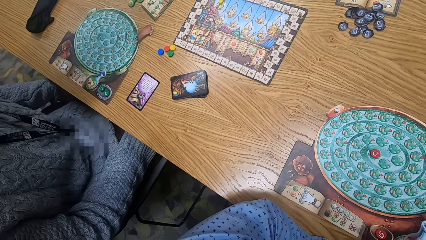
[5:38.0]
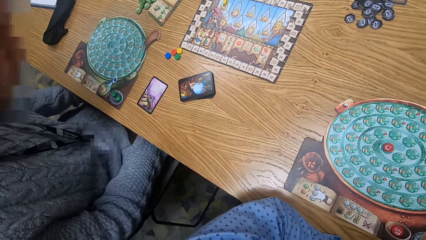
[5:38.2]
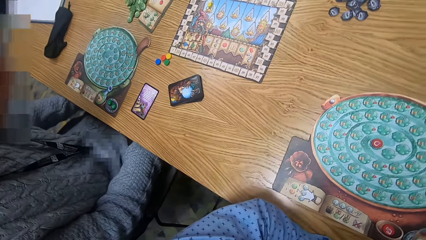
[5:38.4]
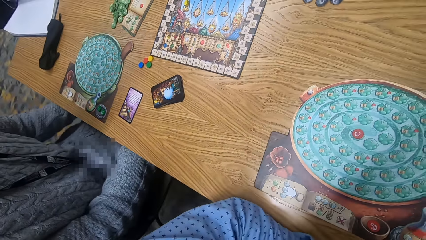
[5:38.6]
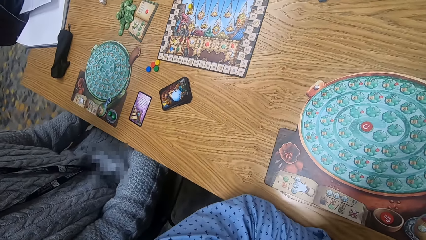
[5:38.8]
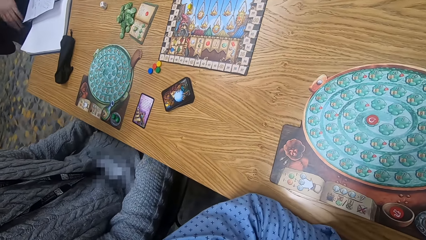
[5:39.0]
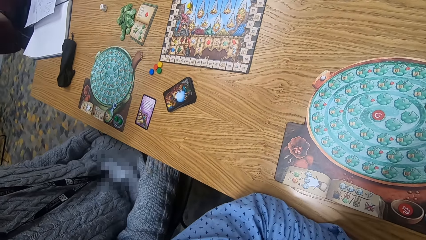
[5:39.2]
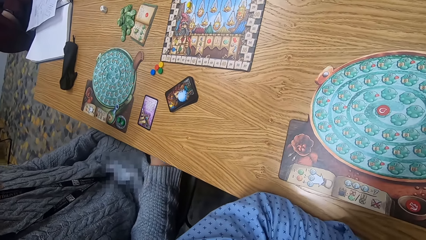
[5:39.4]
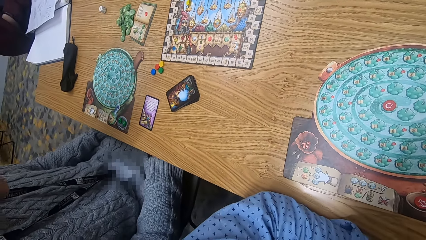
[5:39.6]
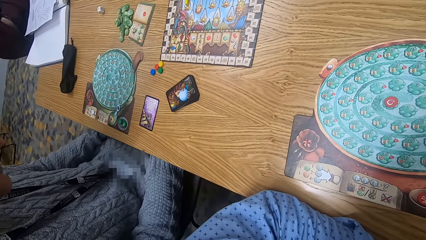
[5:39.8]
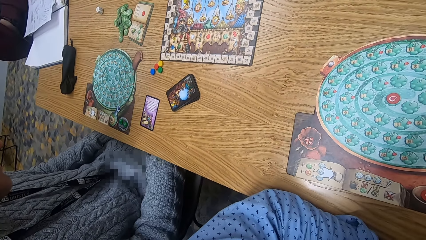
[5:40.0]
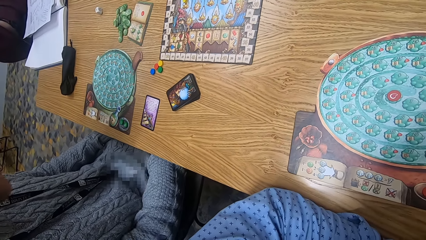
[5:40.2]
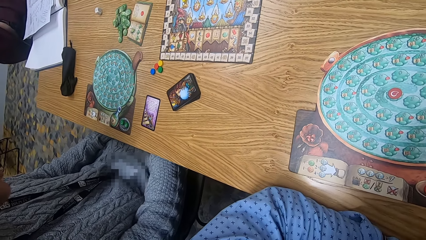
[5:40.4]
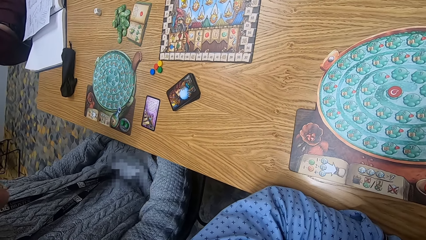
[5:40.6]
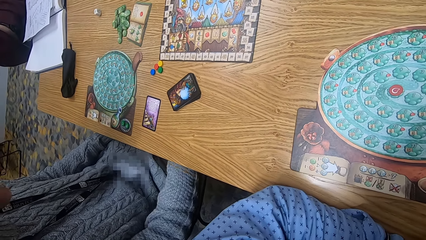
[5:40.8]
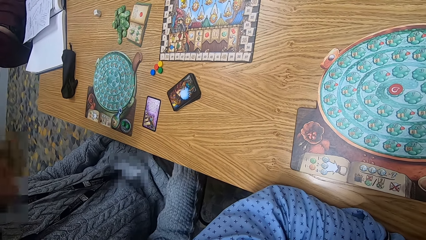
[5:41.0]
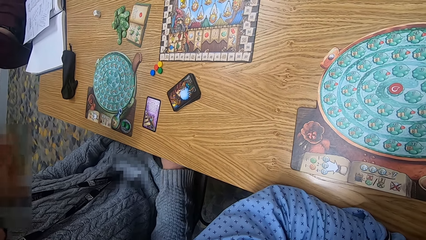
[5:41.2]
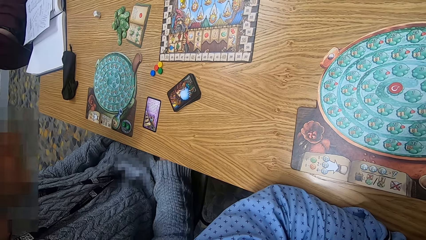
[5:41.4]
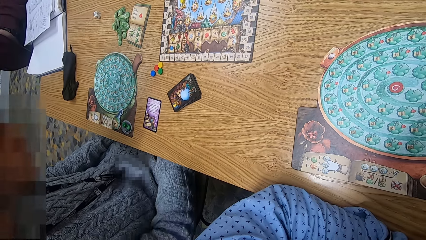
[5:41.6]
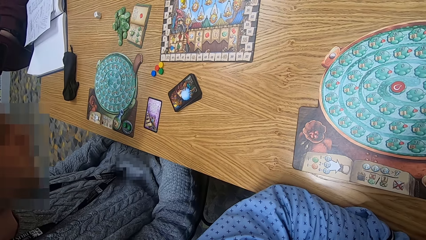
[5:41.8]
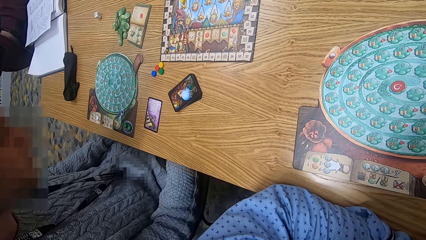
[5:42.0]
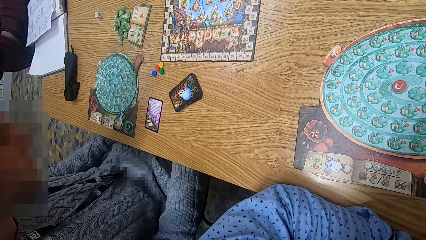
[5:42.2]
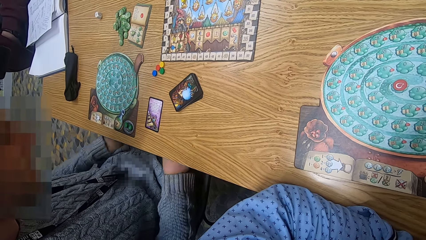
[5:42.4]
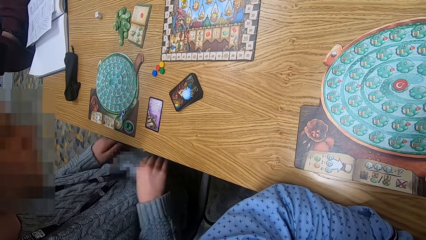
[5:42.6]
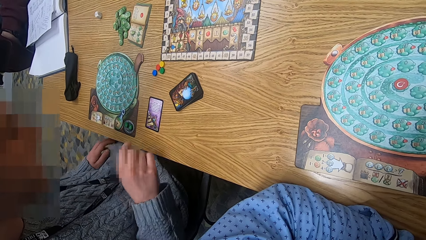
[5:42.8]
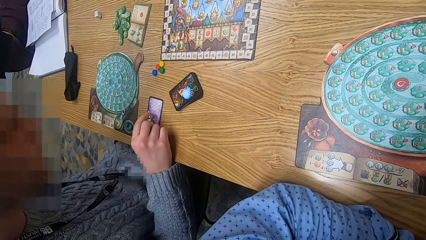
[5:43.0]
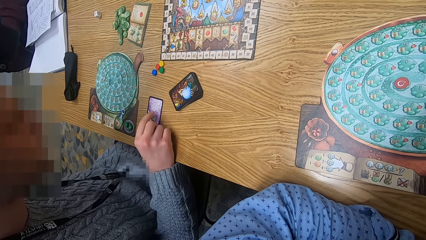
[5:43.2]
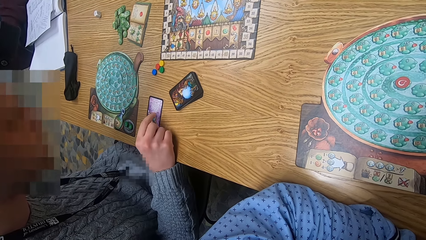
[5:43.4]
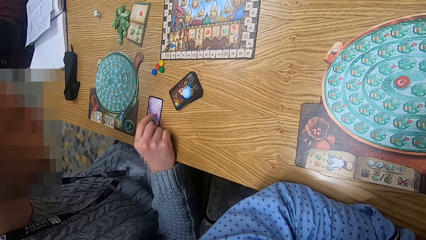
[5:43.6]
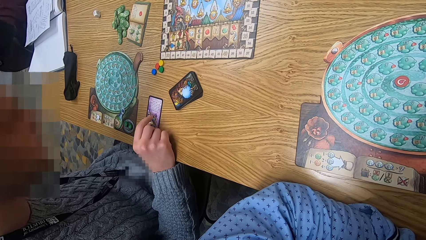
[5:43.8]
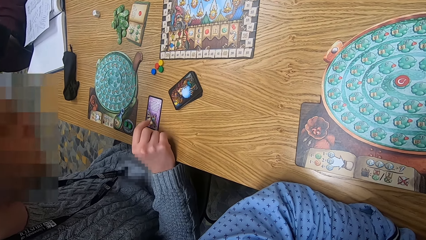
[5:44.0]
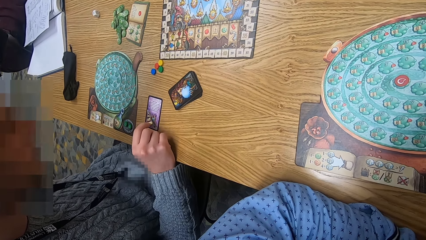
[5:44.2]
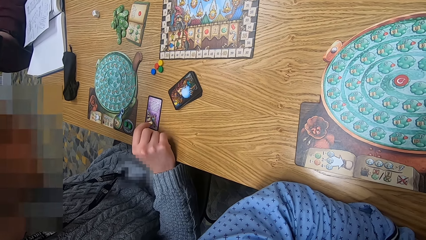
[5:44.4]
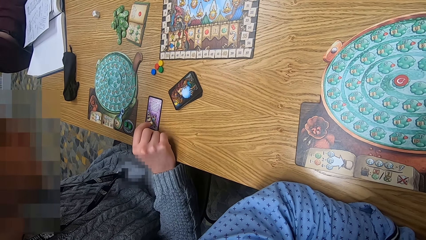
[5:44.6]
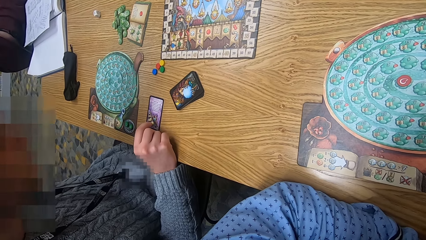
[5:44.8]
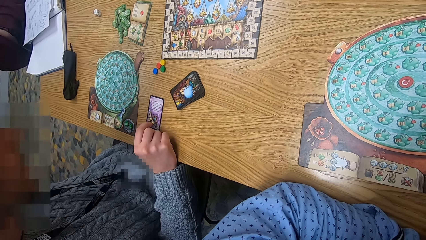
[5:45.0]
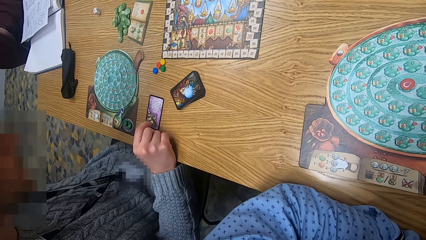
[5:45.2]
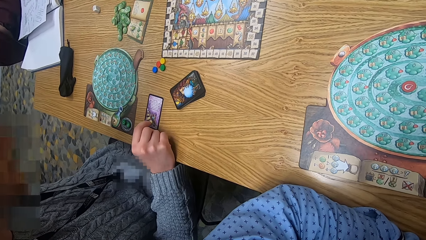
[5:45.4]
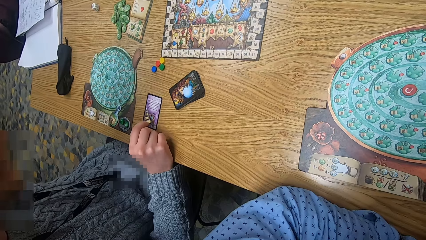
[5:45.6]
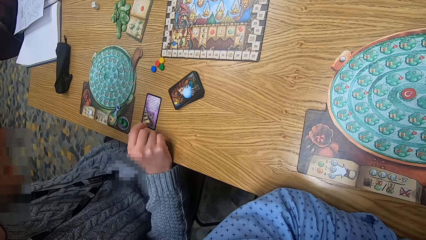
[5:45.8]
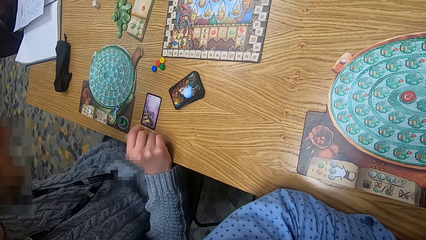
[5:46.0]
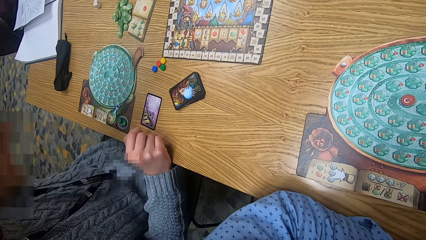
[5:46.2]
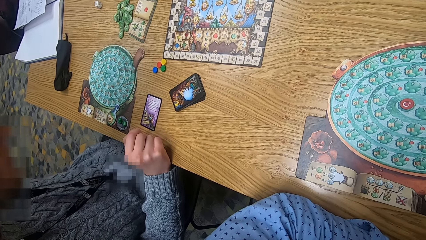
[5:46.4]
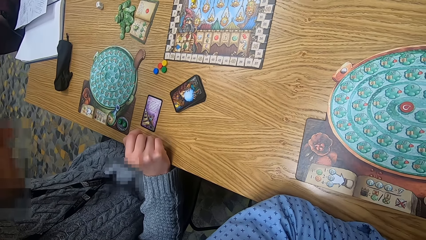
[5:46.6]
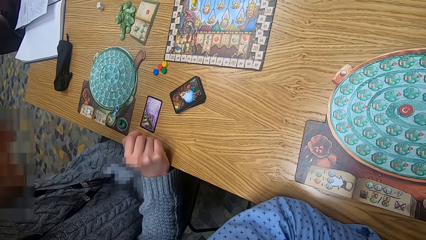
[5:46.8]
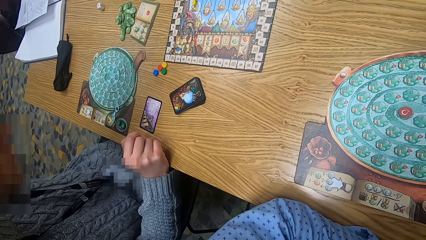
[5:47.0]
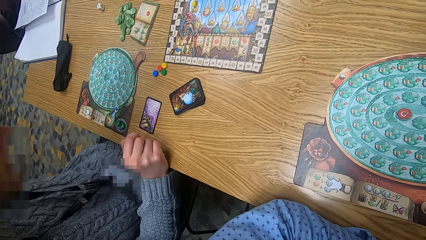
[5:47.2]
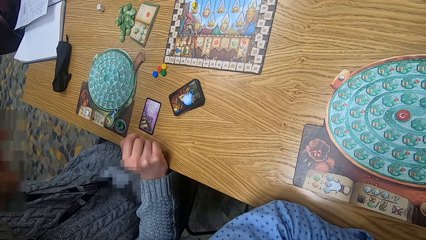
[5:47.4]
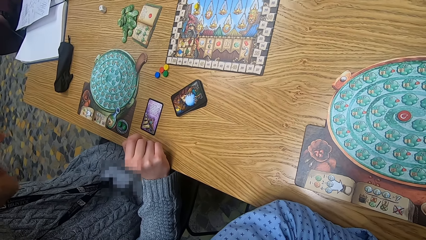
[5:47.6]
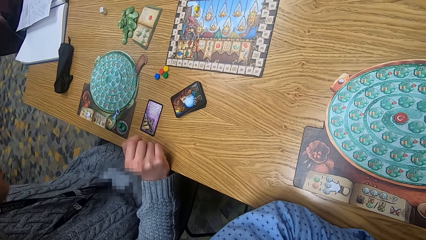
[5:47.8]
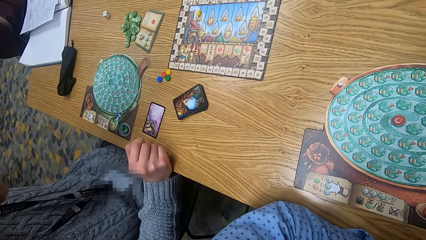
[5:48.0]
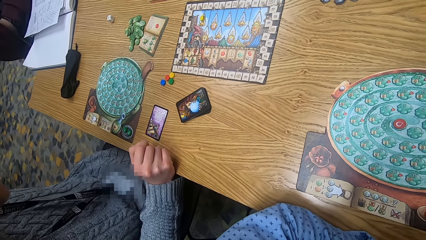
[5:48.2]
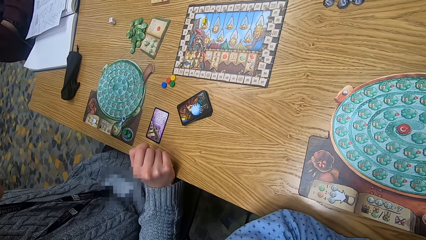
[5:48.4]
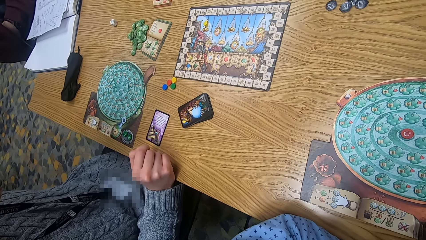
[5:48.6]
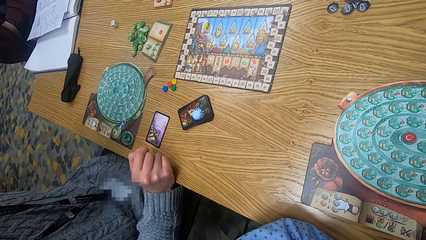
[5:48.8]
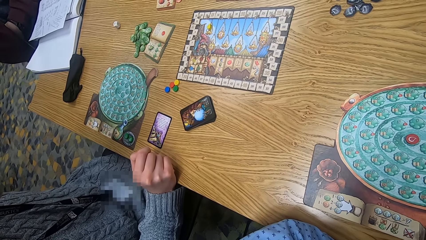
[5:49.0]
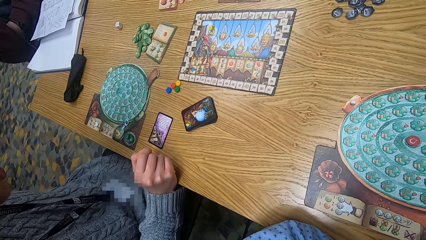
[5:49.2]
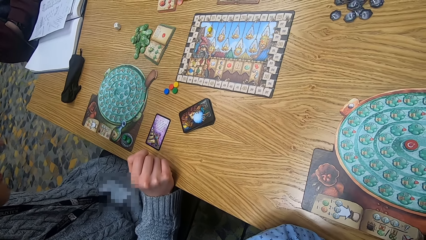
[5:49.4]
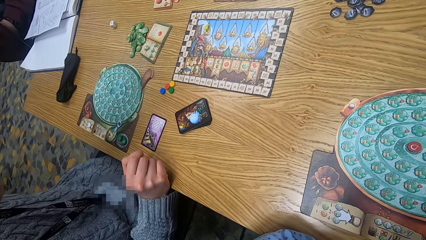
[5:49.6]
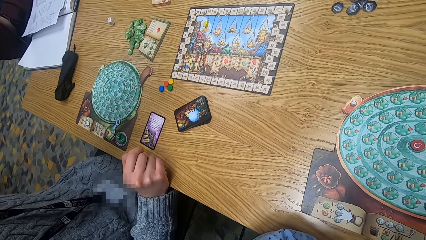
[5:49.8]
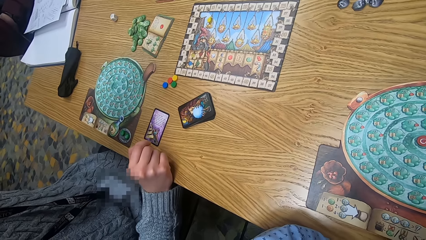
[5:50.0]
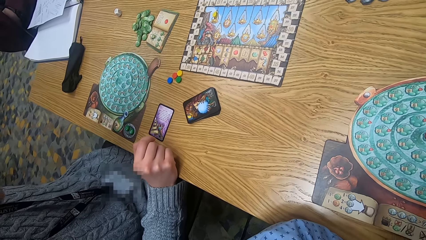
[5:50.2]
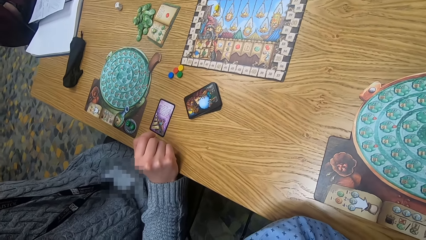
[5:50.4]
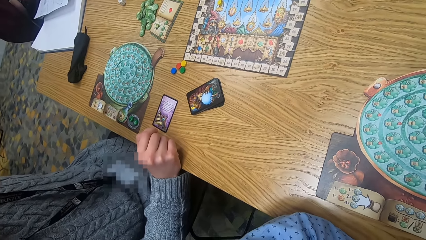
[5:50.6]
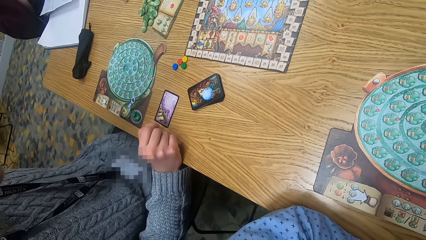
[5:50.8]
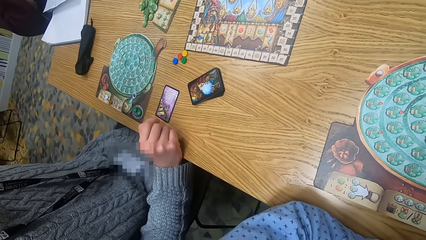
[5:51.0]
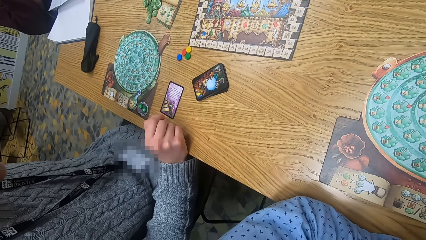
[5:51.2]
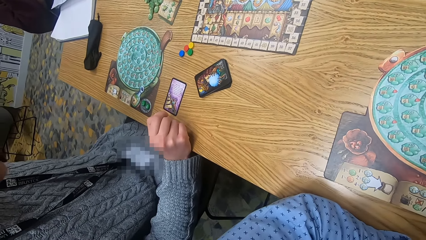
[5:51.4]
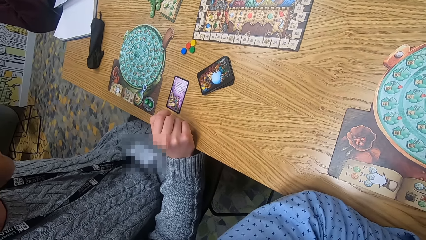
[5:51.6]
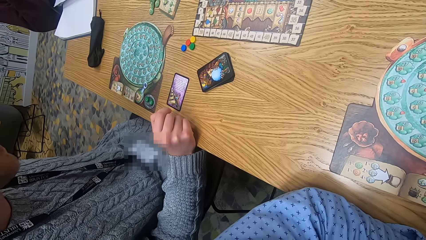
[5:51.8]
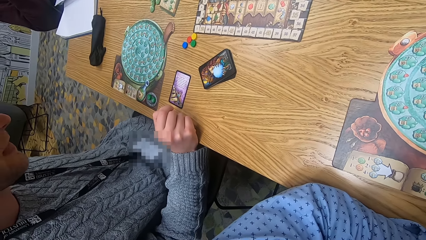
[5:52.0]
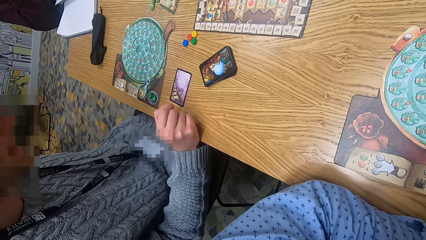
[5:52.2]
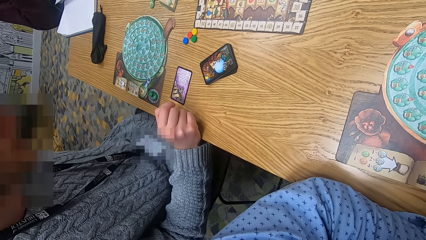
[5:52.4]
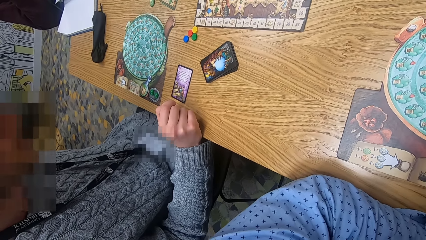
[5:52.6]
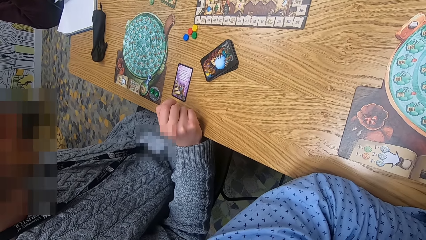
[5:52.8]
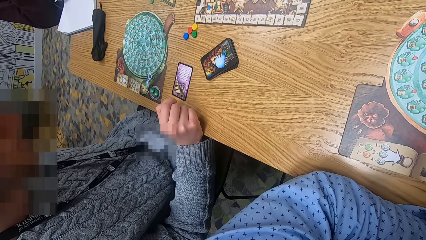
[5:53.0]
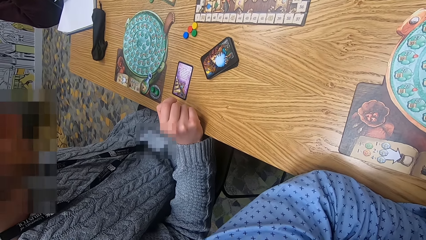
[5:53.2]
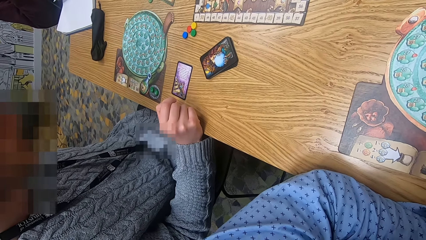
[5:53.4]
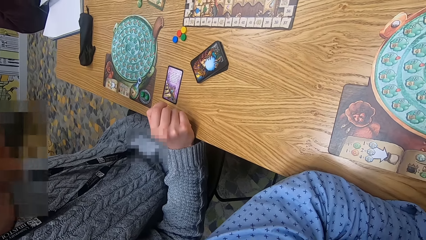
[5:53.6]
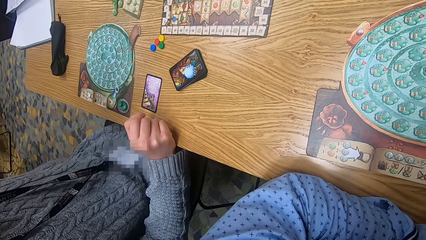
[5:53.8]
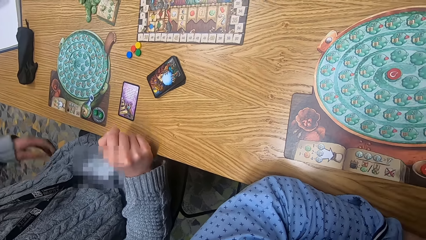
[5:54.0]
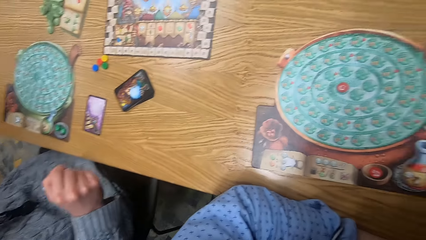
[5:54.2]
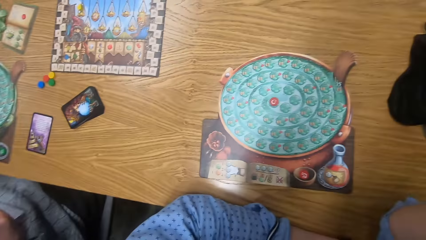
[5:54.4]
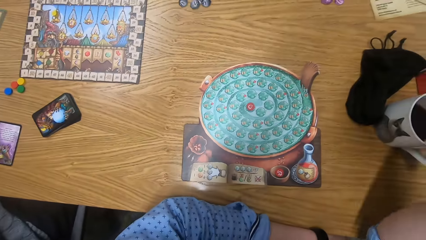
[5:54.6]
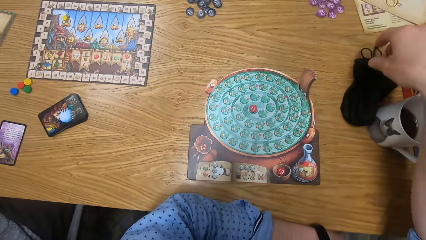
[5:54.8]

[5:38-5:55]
The woman hovers her right hand over the fortune teller card on the table. A man touches a phone.
